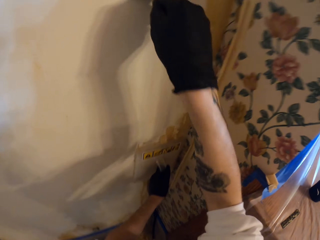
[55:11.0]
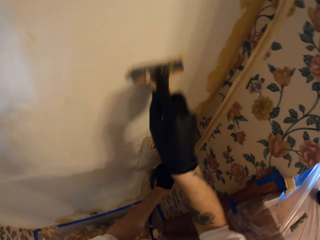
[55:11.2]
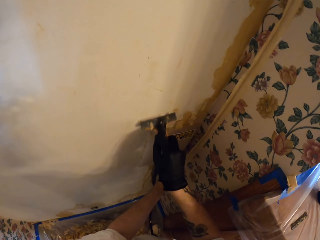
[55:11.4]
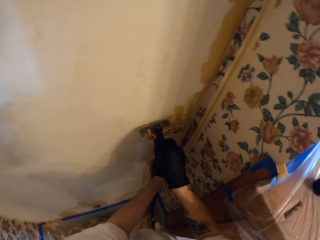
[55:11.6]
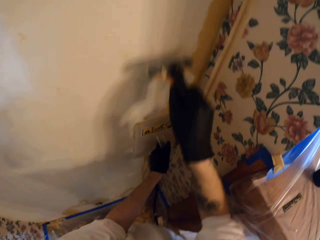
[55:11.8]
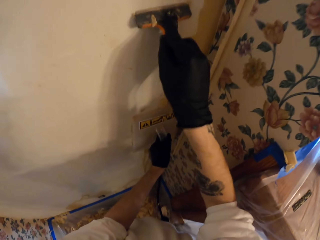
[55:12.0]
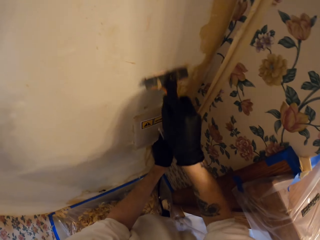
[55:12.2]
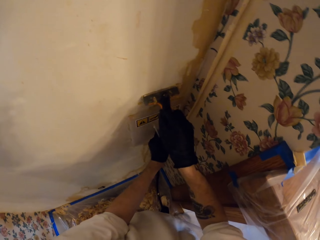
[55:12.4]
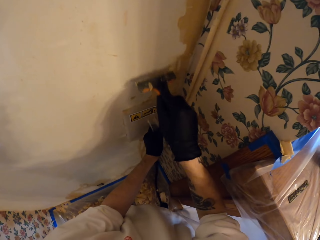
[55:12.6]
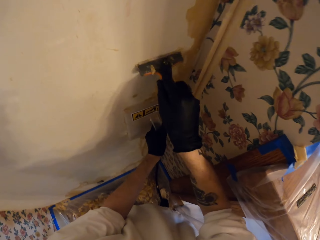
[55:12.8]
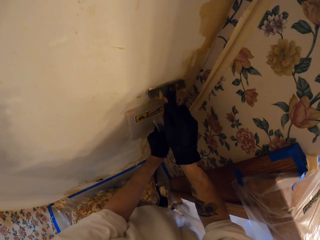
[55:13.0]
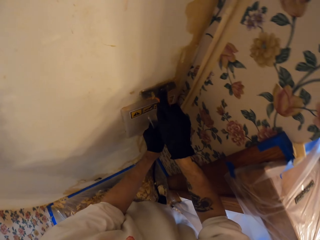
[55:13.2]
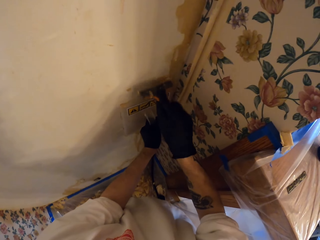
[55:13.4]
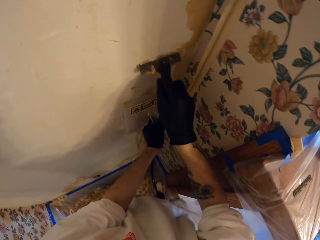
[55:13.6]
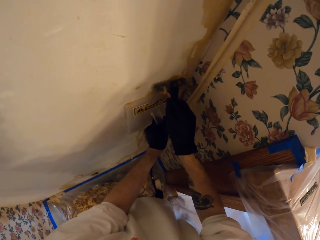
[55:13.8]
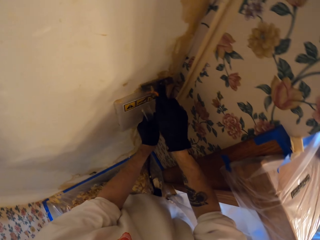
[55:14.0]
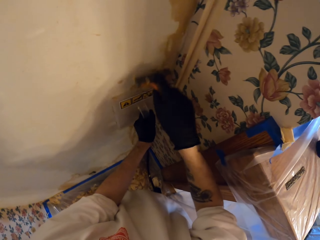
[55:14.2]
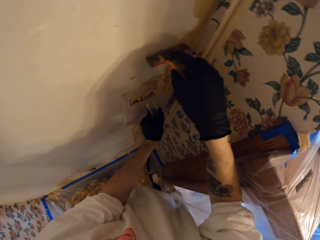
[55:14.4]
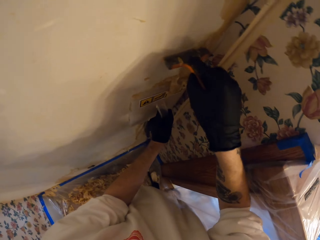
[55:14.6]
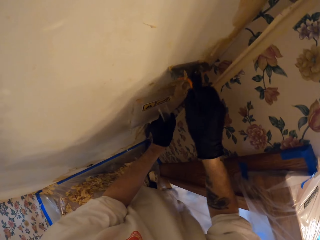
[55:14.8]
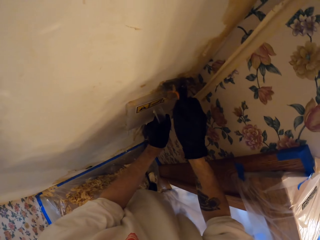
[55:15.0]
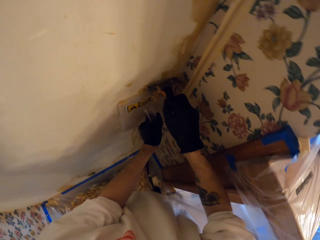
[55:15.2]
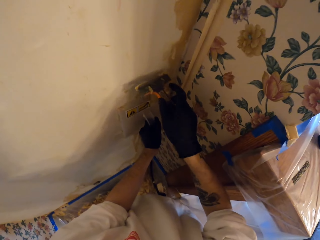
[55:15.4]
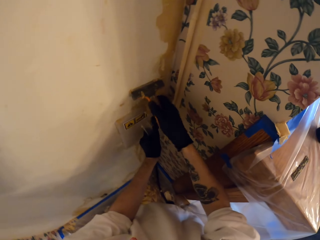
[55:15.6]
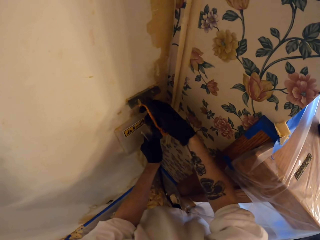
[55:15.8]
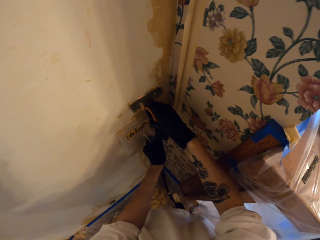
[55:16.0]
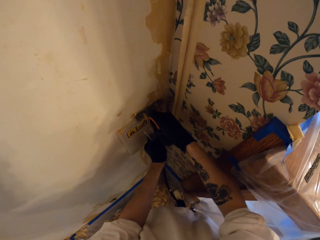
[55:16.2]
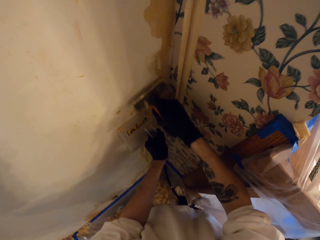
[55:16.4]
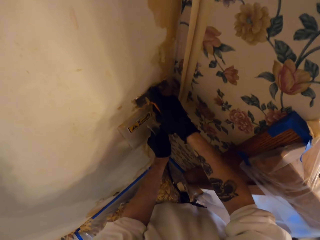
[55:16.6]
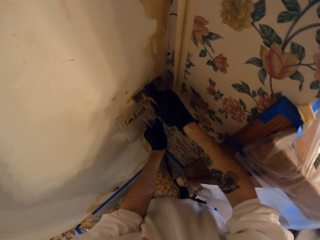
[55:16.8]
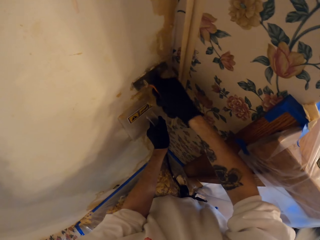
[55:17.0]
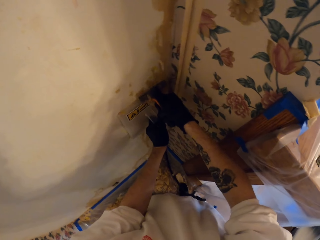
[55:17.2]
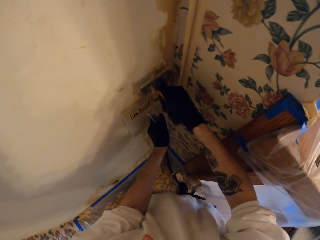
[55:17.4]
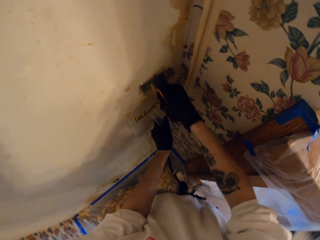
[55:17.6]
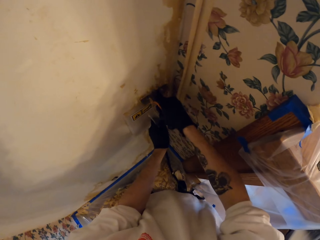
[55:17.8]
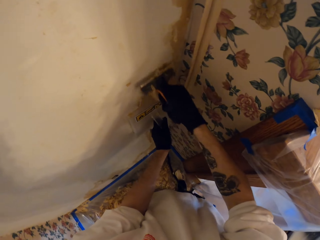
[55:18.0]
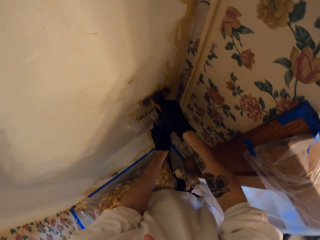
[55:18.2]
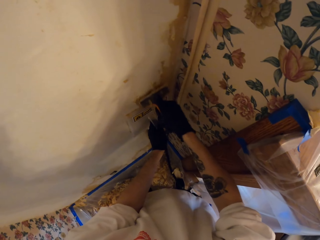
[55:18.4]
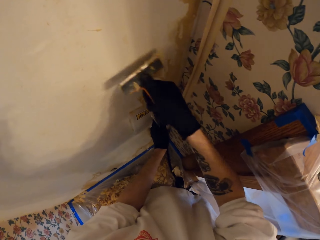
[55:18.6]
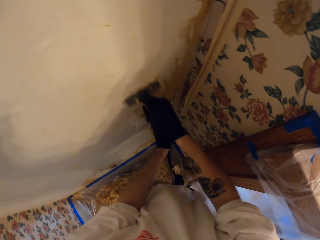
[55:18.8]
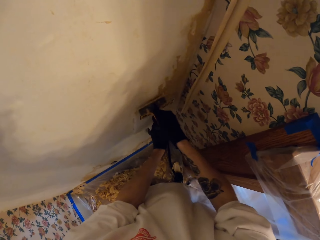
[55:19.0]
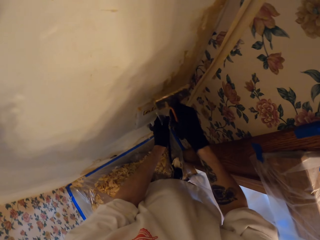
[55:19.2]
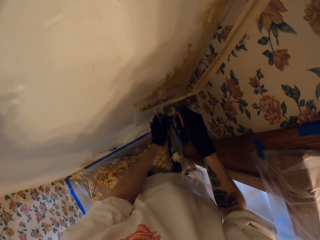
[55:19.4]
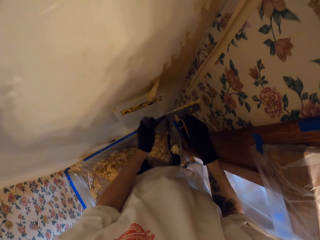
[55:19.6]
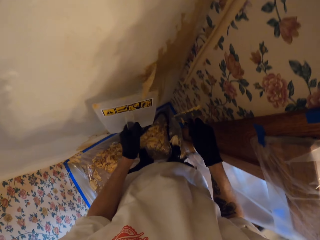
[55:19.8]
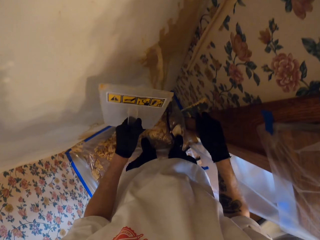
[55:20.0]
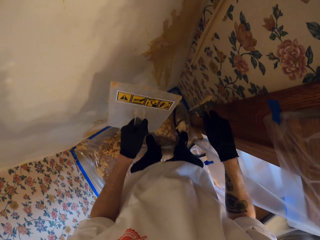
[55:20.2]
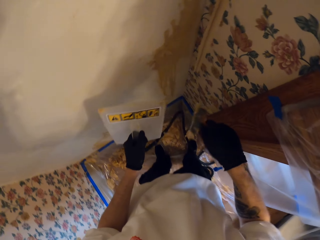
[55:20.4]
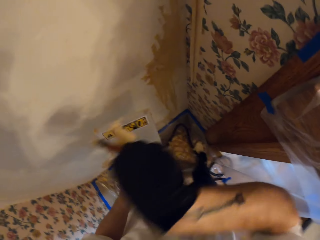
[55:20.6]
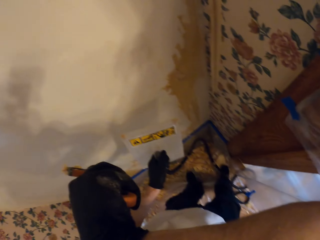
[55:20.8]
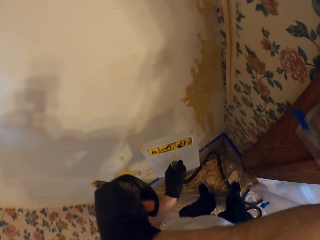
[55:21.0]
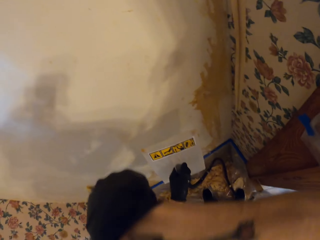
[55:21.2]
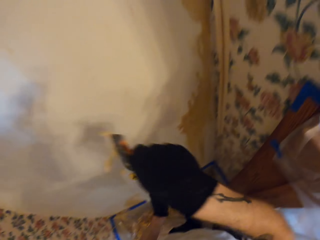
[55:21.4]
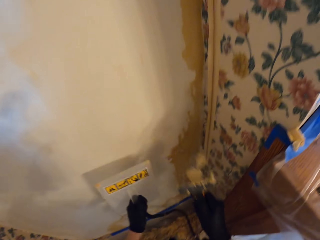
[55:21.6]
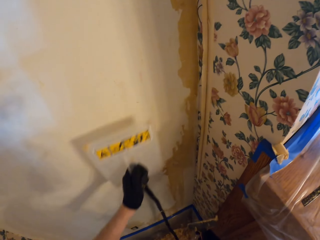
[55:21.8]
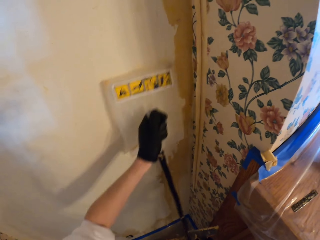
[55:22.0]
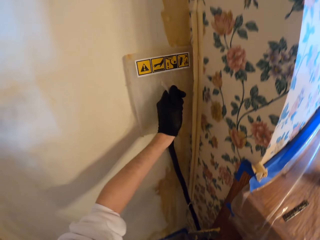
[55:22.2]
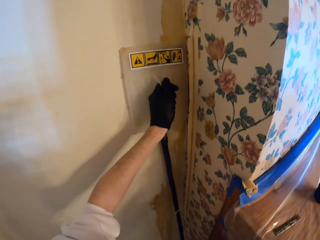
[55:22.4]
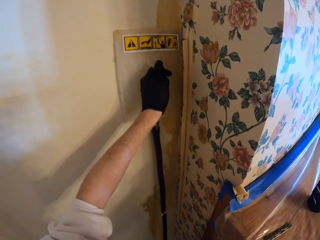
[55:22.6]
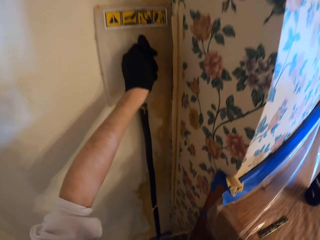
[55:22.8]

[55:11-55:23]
The camera wearer adjusts the trowel on the wall. They scrape paint on the wall with the scraper. They remove the scraper from the wall. They remove the trowel from the wall. They wipe their face with their right hand wrist.

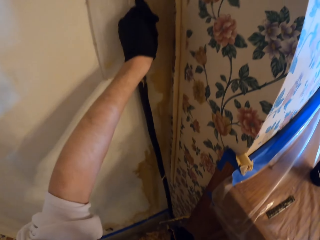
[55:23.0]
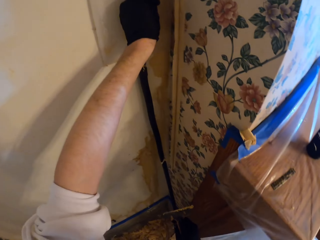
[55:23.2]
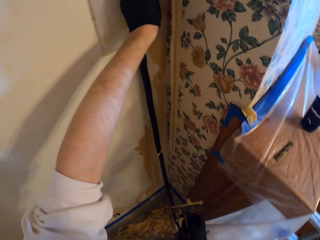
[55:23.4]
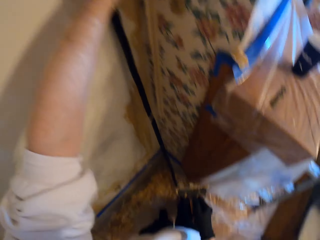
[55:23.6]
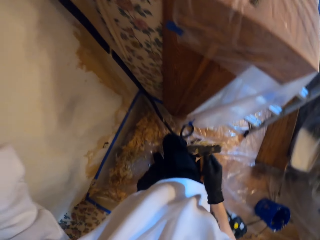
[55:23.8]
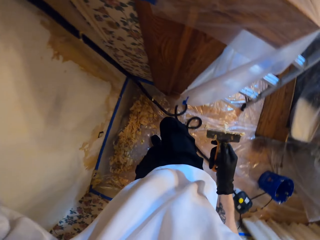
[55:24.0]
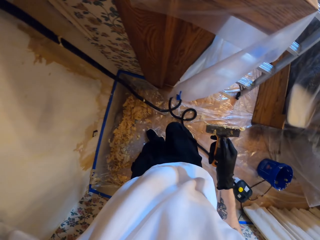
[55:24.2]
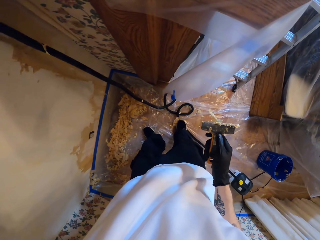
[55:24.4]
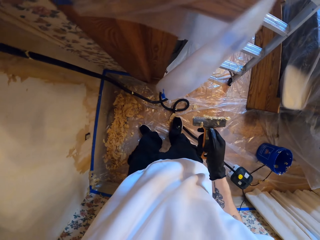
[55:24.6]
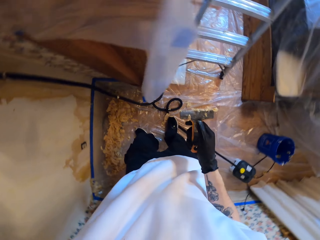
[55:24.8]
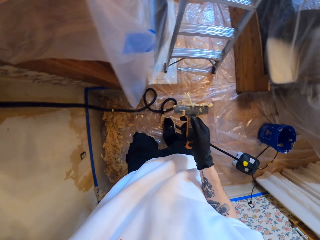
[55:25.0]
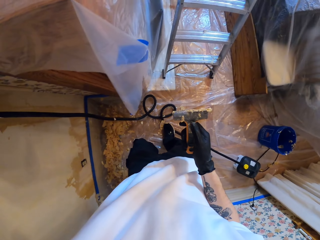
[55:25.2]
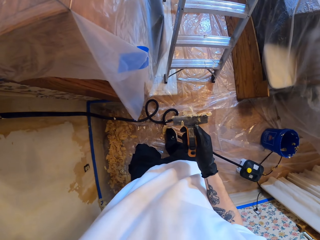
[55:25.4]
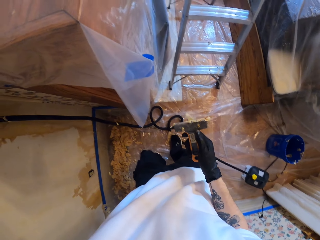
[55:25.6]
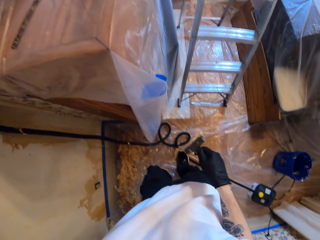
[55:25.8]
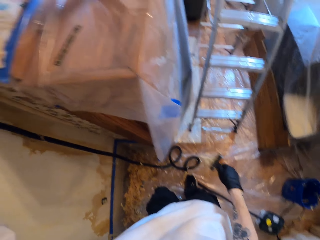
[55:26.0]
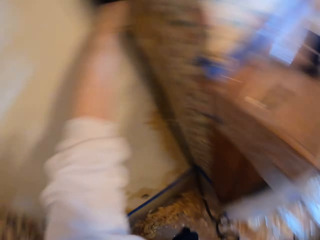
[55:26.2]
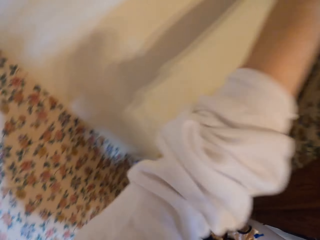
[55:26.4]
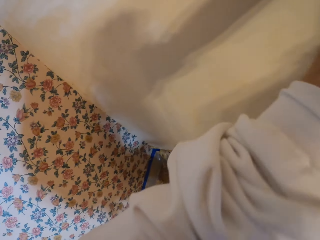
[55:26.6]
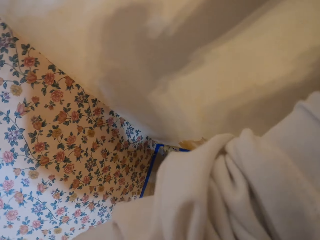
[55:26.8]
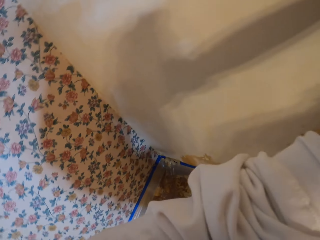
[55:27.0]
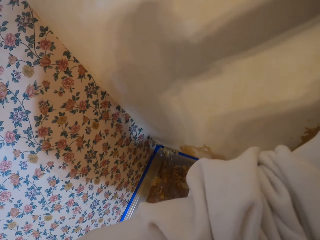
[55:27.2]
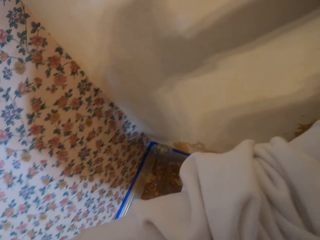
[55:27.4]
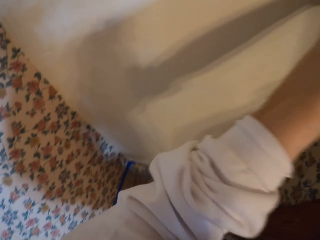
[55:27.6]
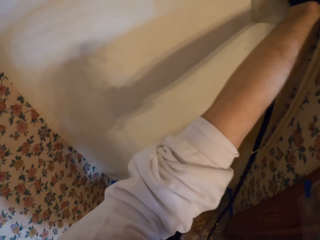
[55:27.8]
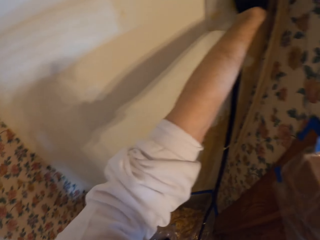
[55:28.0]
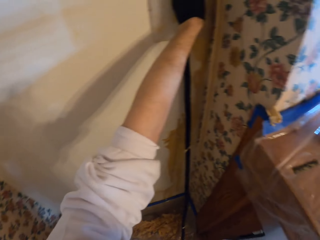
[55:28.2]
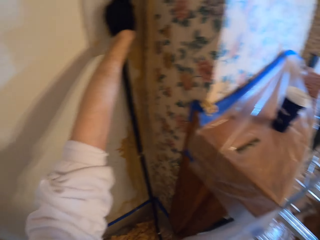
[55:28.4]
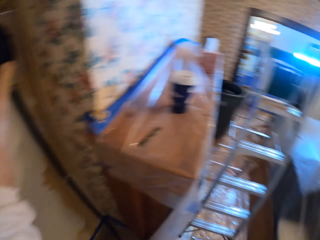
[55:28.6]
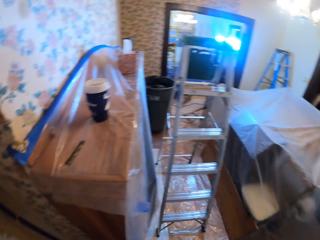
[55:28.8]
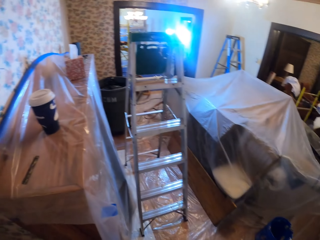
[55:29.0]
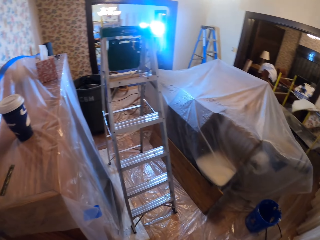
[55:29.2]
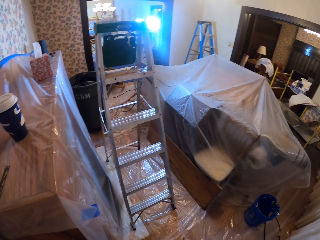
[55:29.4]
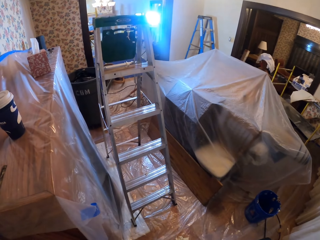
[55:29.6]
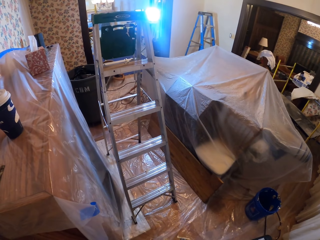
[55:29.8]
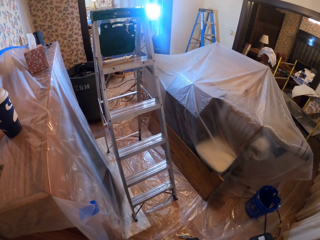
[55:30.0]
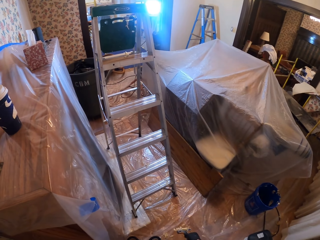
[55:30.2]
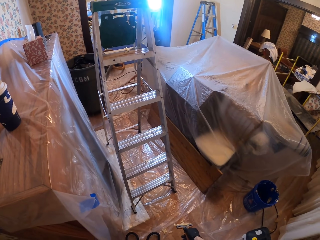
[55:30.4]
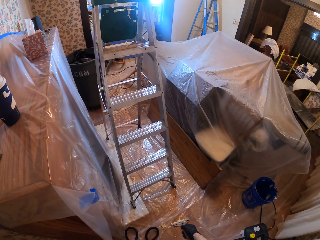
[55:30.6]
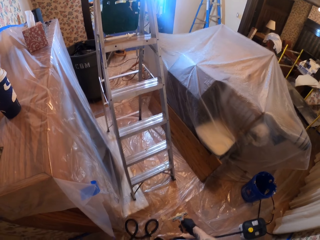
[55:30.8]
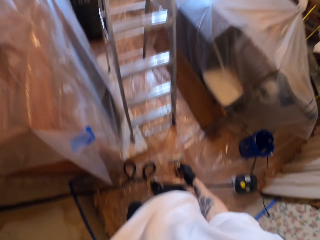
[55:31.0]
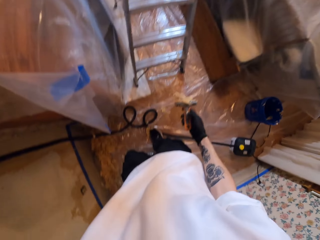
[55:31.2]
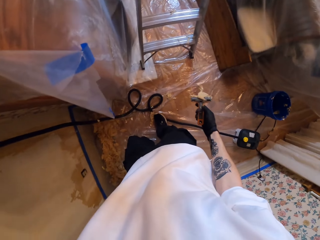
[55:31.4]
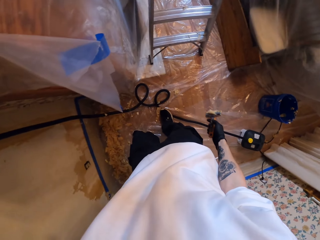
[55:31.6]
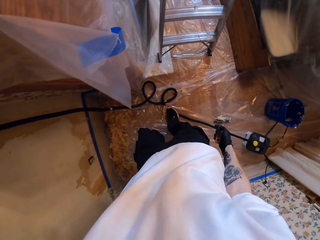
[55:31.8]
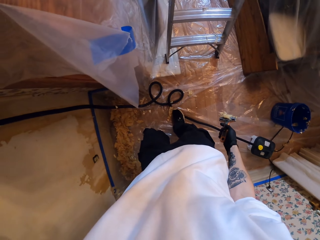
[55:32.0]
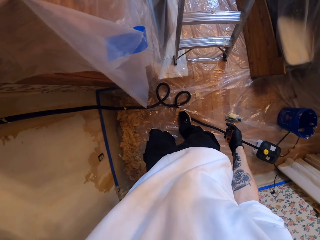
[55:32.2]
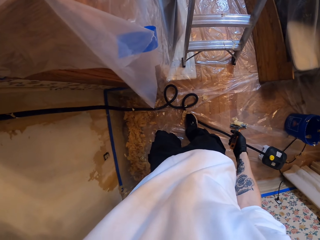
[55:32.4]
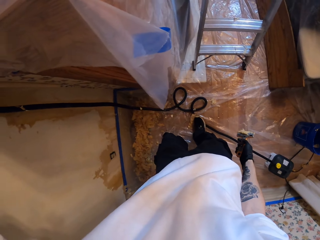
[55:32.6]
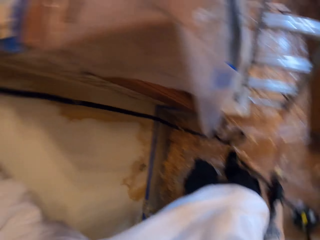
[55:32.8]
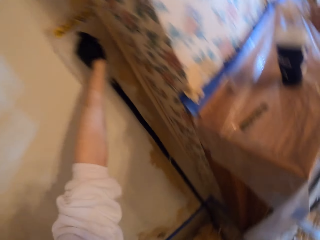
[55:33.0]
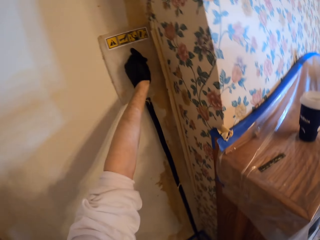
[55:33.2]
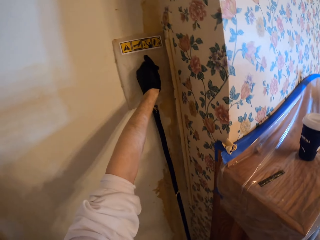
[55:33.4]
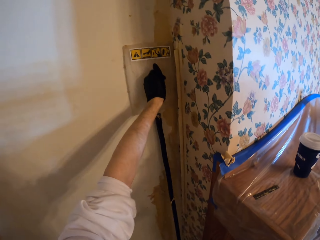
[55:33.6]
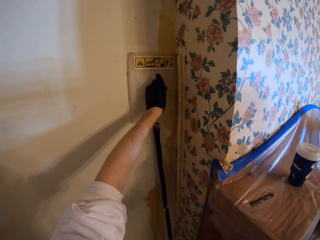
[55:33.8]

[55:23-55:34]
The camera wearer holds the trowel on the wall. They look around. They look around again.
